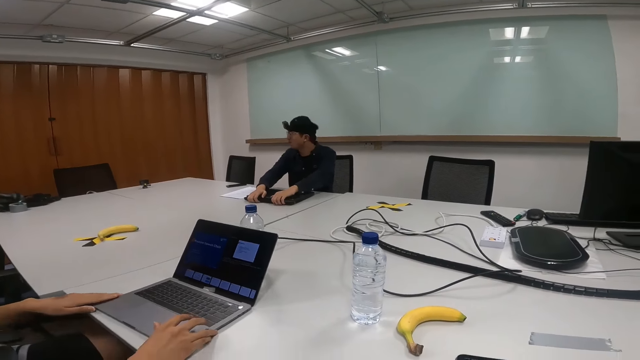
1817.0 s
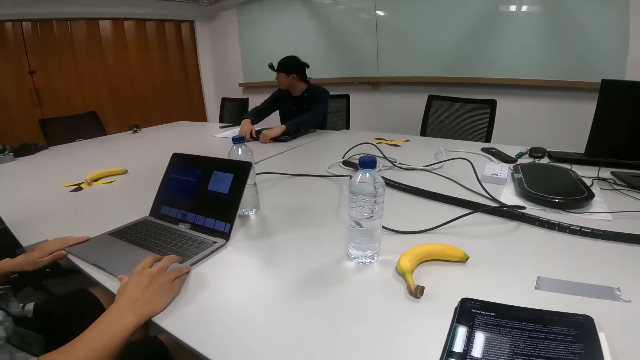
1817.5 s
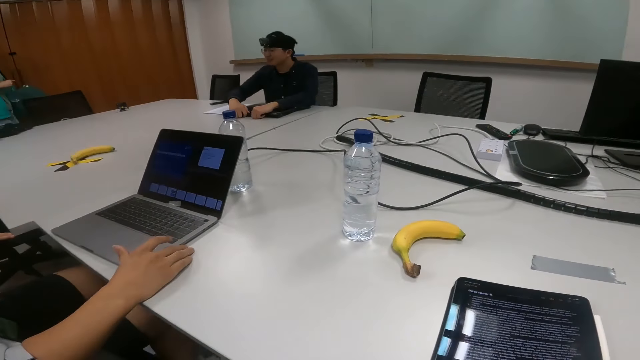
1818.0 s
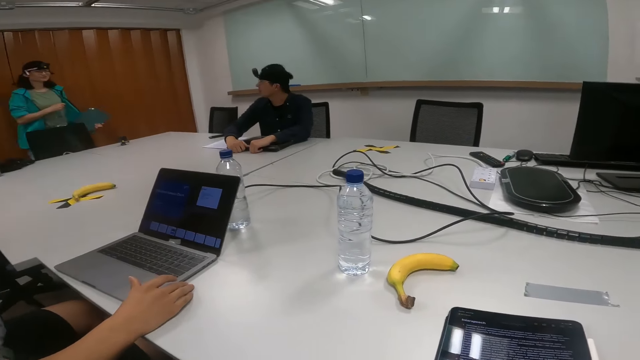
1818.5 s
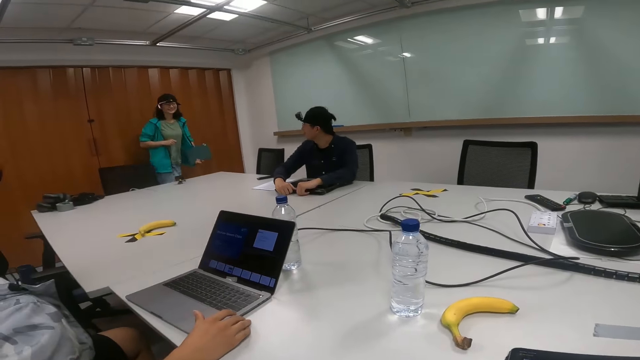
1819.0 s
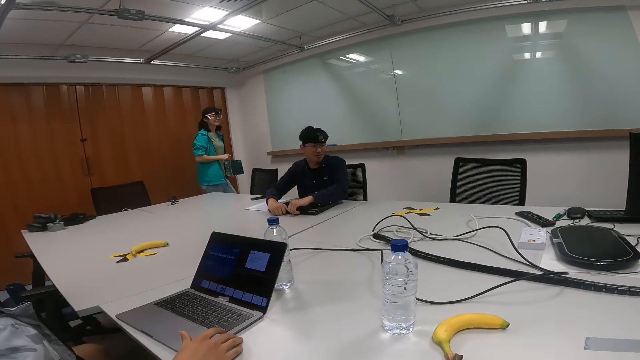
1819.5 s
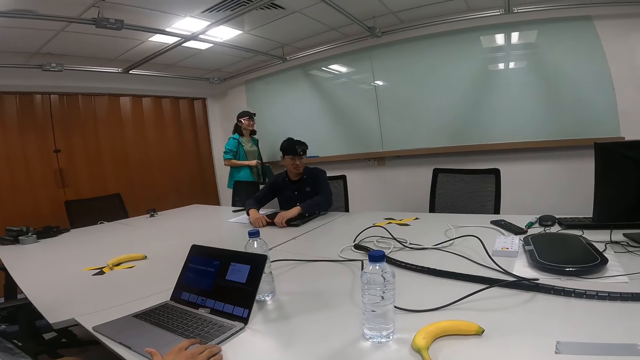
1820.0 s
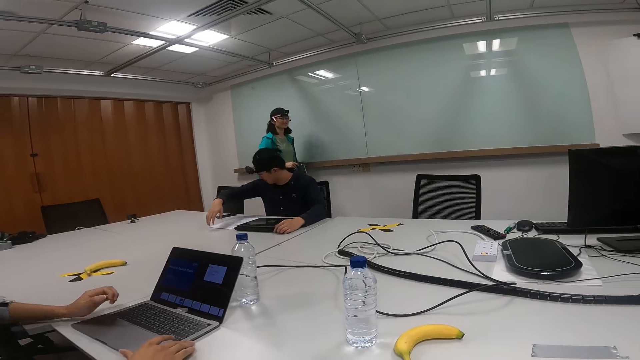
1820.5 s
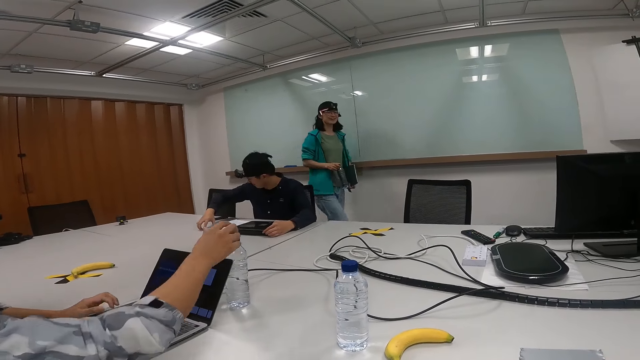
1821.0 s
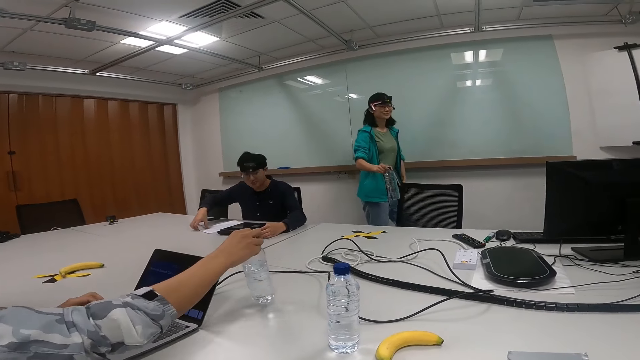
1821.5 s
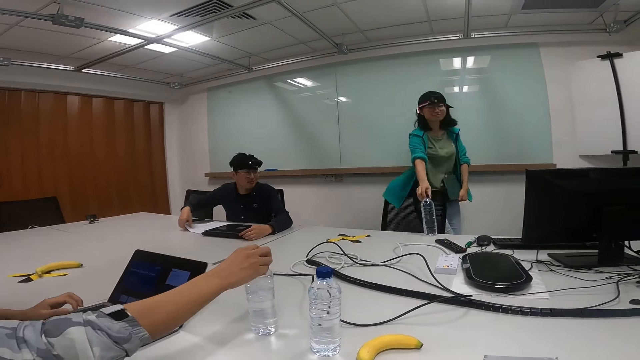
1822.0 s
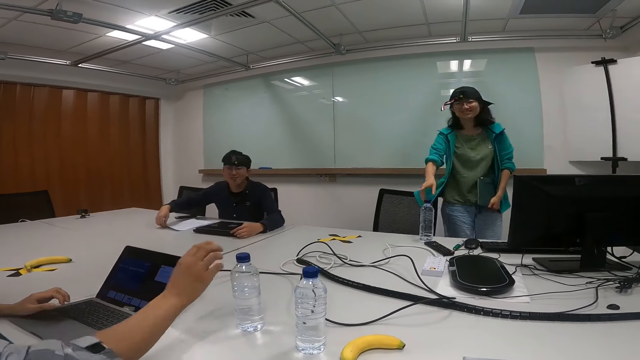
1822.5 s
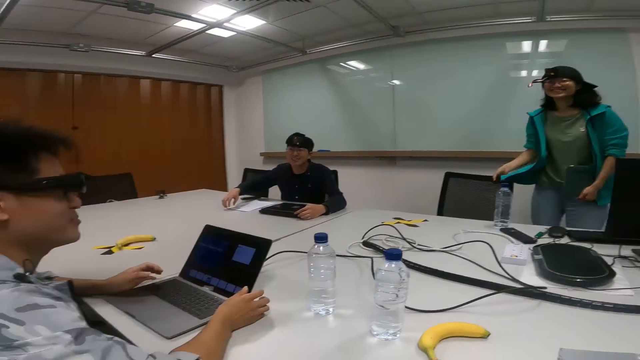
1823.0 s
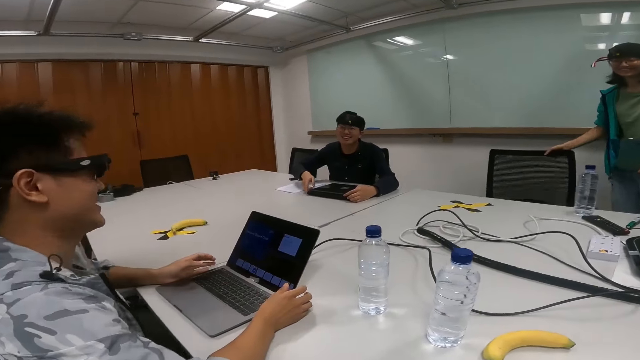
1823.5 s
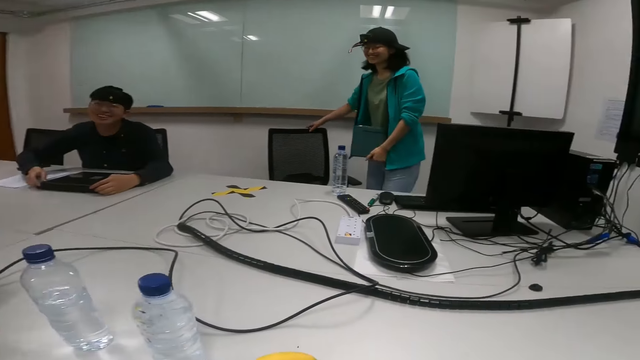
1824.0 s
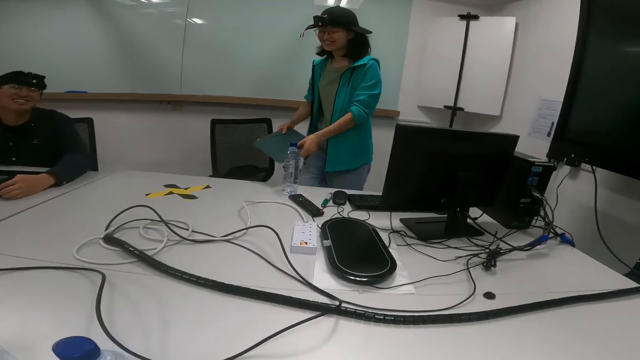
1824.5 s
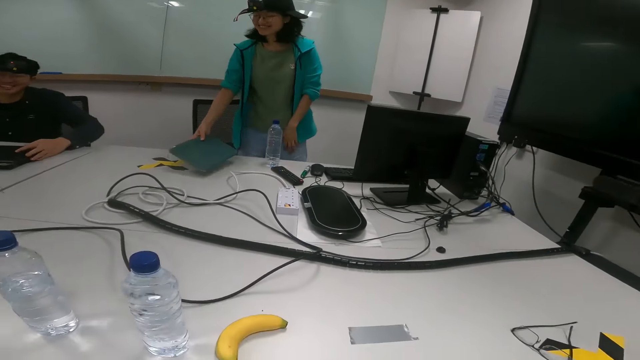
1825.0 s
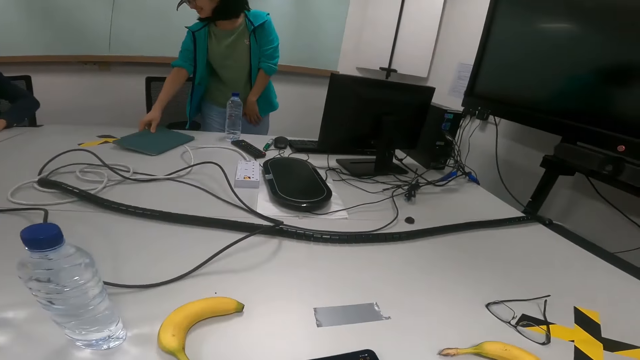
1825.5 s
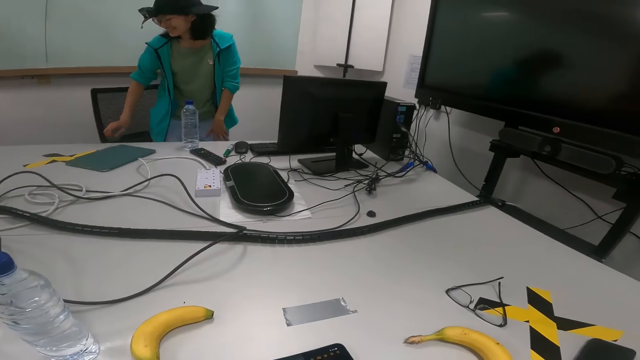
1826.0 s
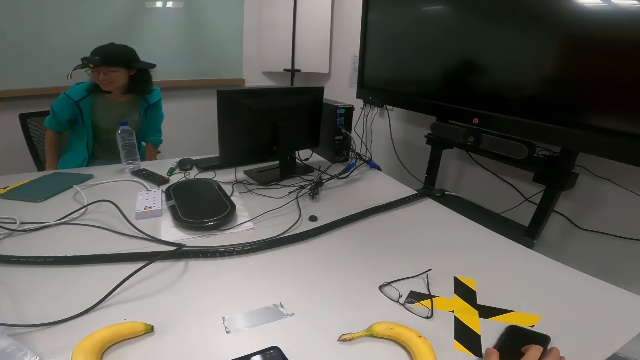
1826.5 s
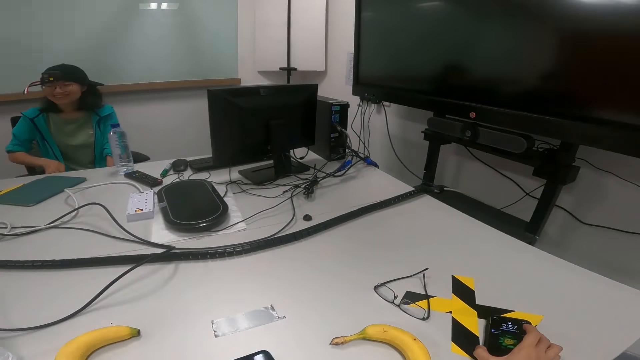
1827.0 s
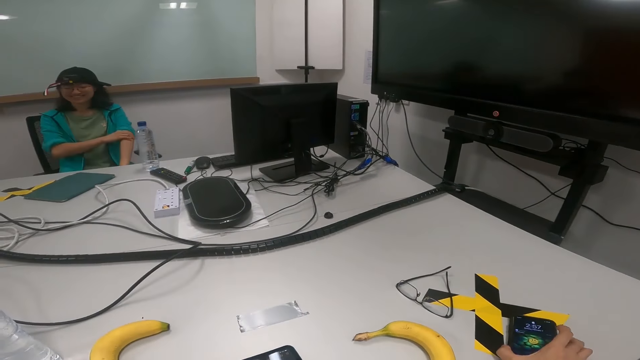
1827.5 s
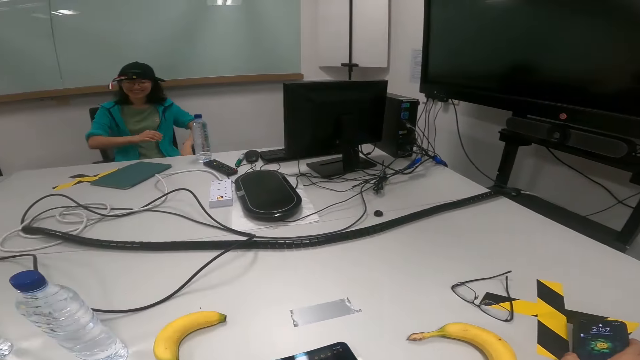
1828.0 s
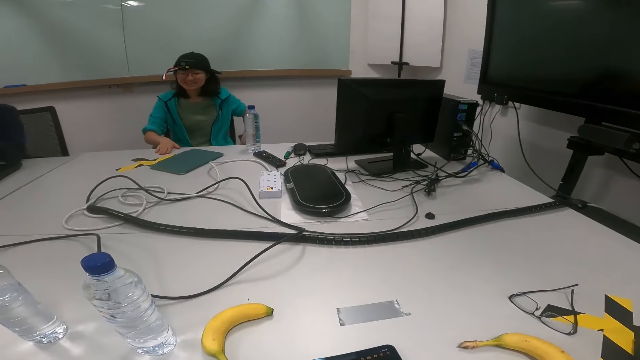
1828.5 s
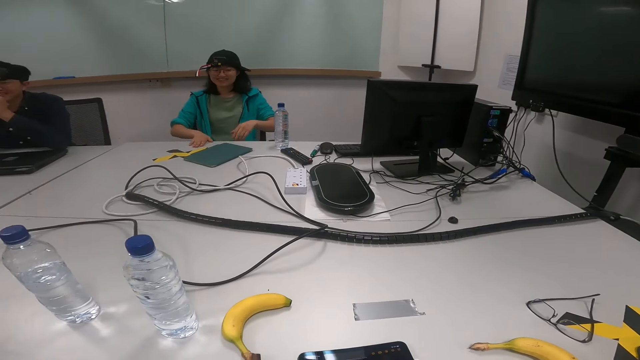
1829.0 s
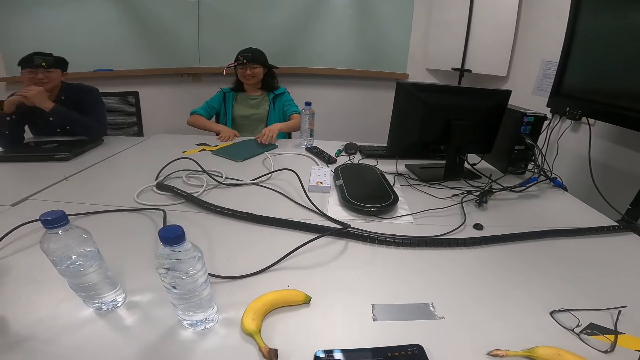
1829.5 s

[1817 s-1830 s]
A person walks around the room. The person puts the water bottle on the other side of the table. Another person sits down close to the first person. The first person pushes a chair. The camera wearer puts the tablet on the table. The first person sits on the chair and pushes up the sleeves of her jacket.

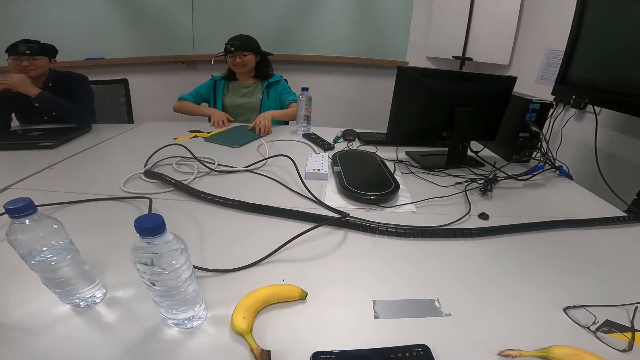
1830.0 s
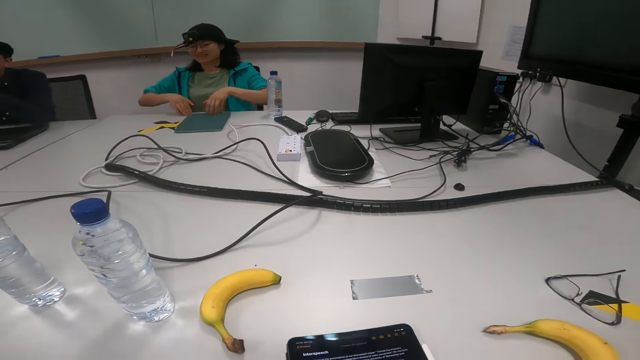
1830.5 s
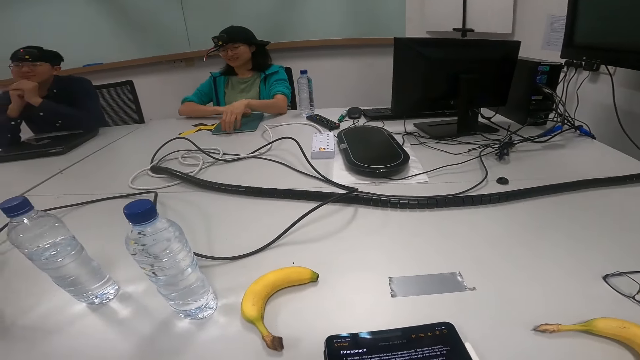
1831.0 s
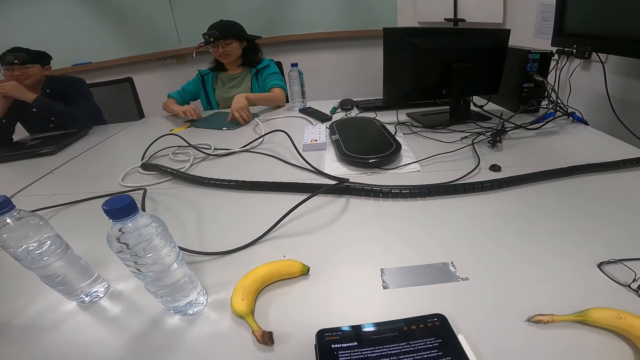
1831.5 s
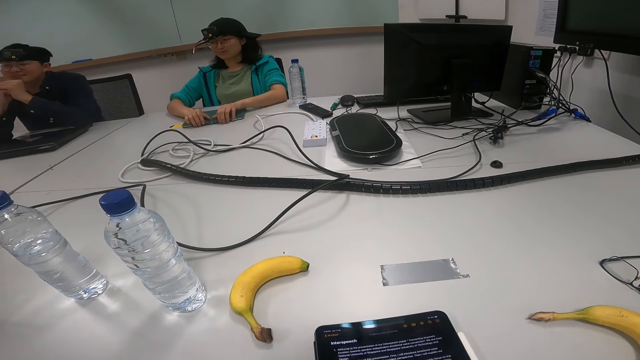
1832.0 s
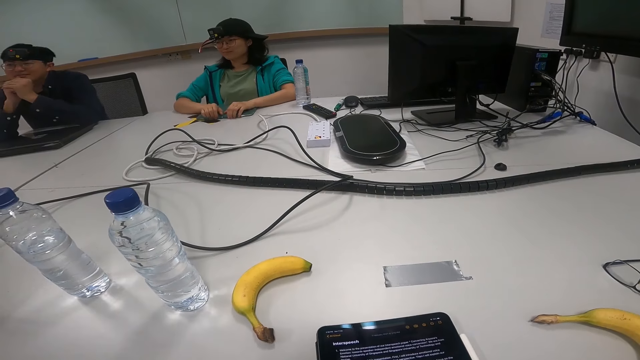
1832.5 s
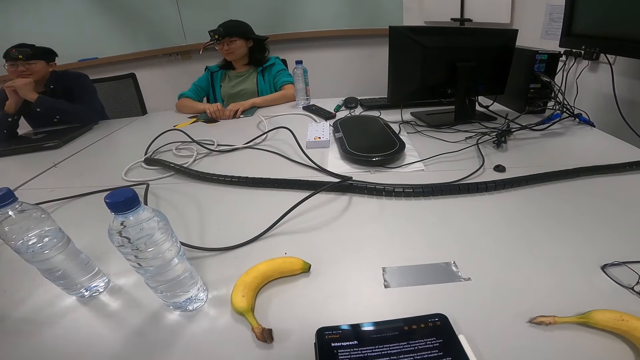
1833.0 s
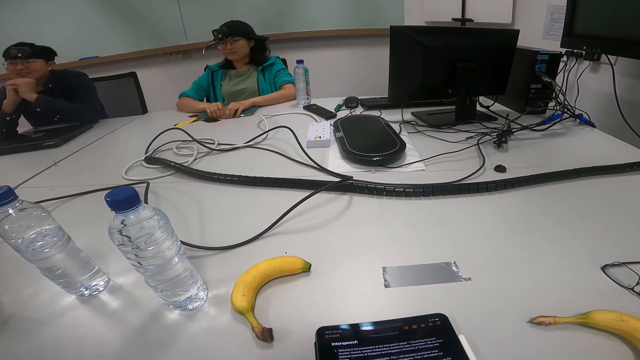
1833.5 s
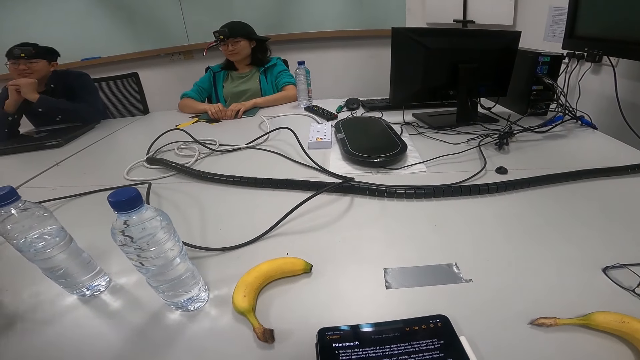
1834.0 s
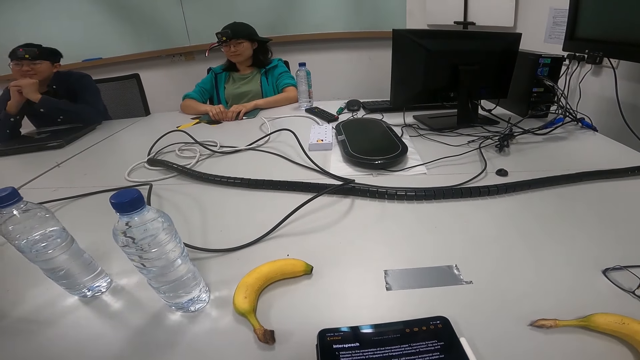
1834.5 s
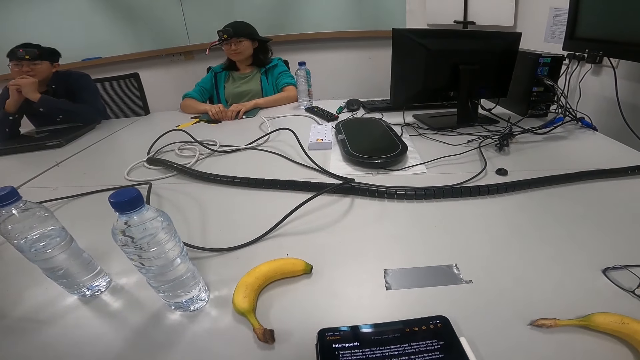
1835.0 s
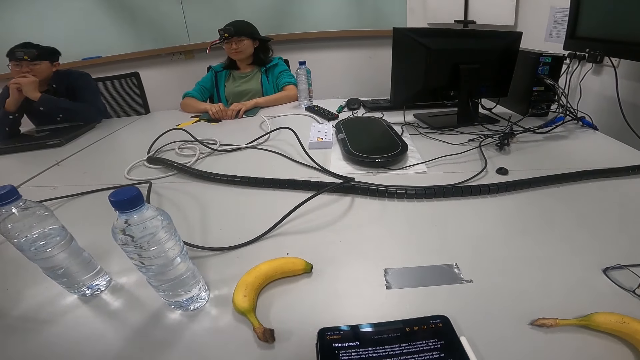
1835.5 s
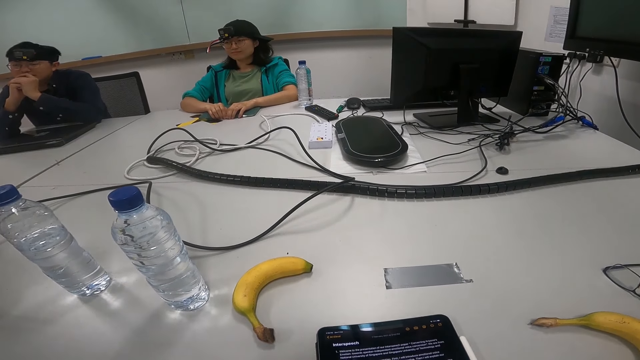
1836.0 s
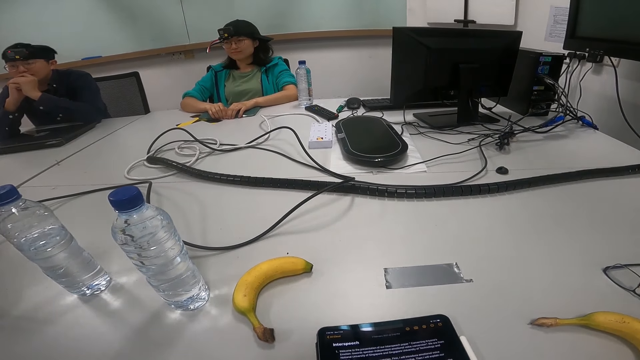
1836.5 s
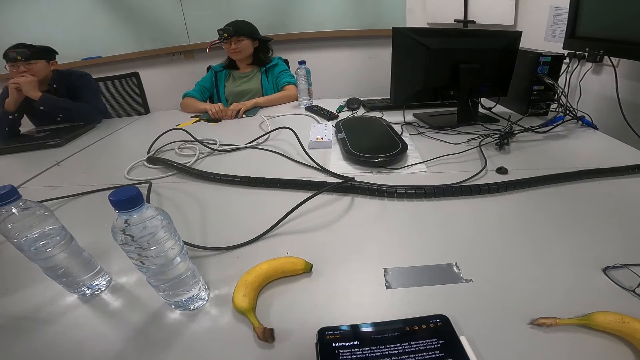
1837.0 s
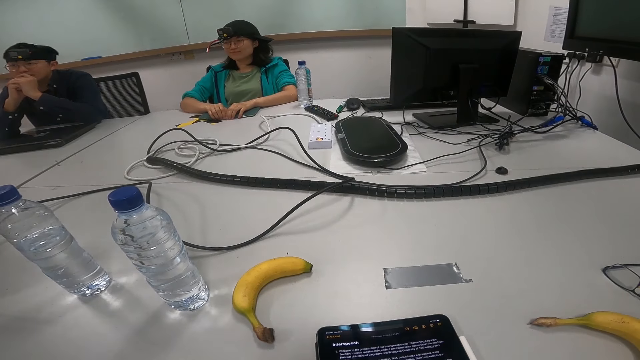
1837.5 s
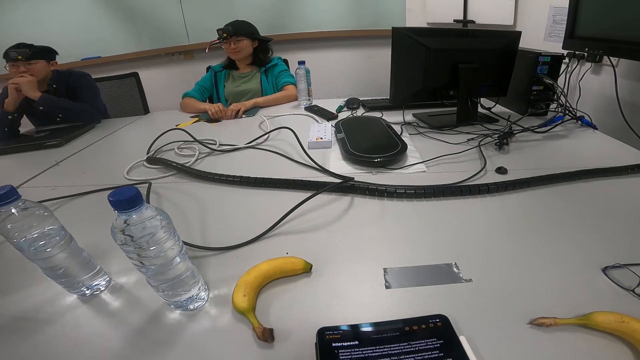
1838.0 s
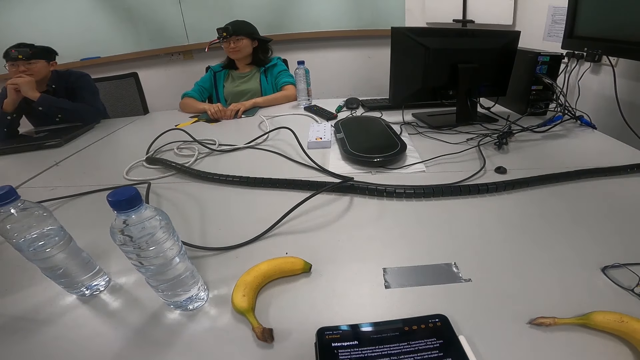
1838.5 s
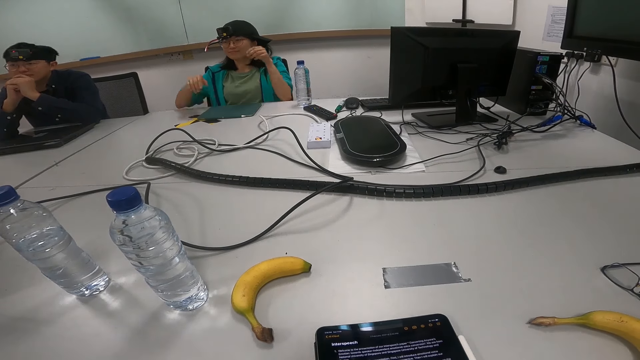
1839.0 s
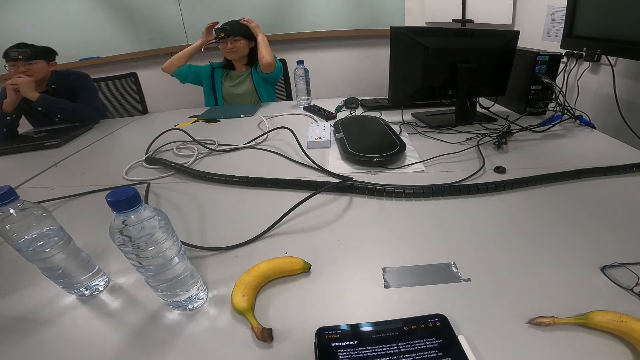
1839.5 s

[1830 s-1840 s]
A person moves the tablet close. Another person talks.
